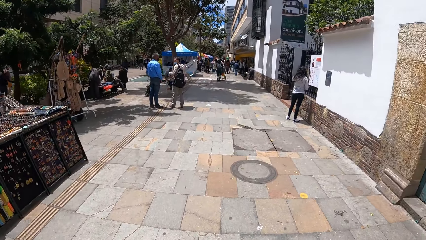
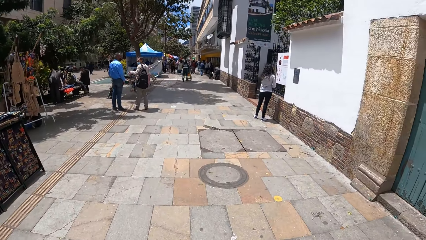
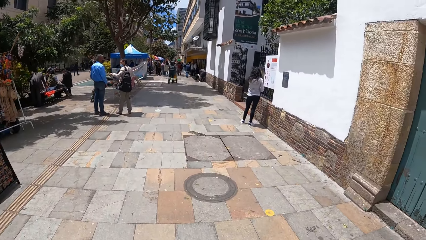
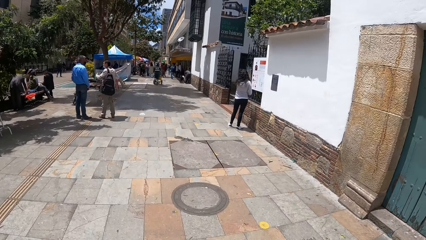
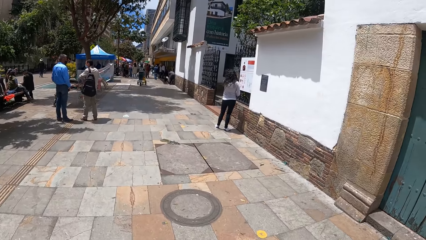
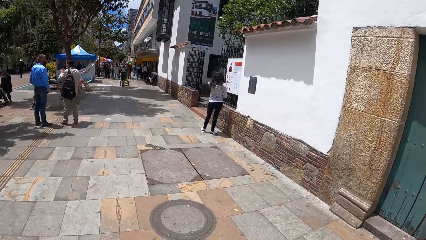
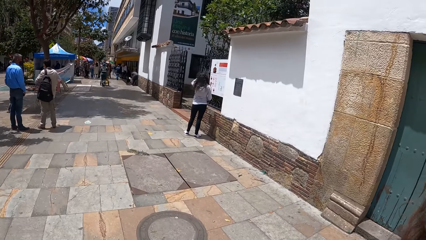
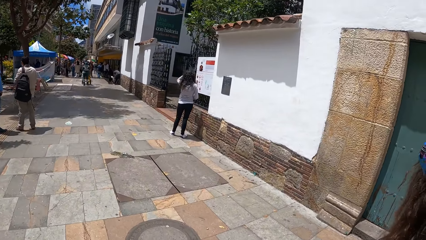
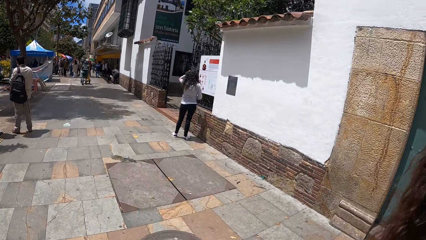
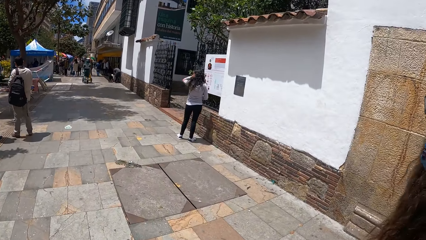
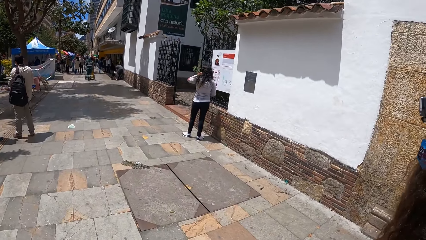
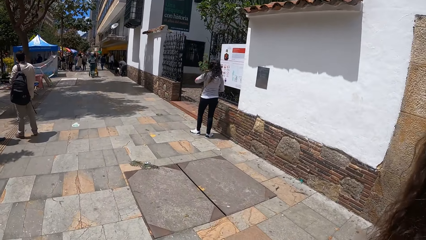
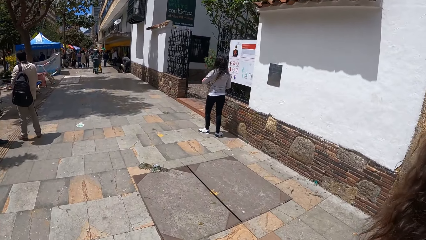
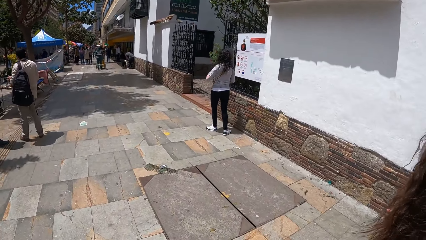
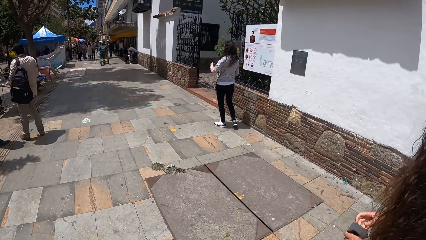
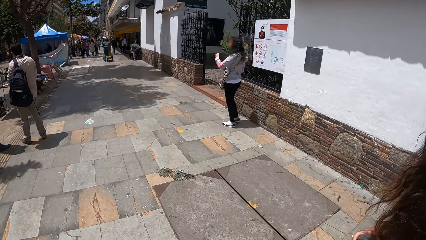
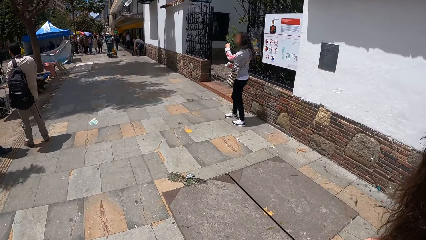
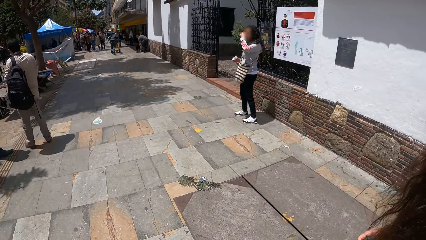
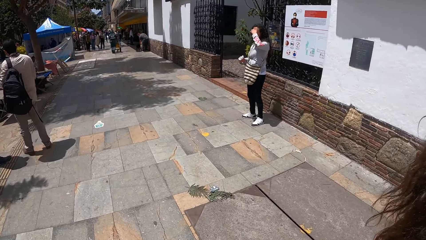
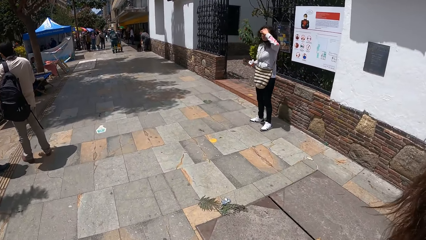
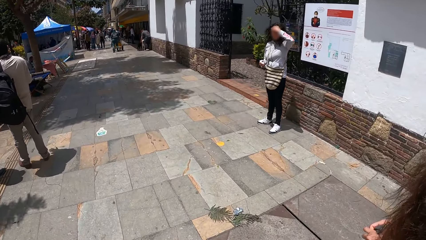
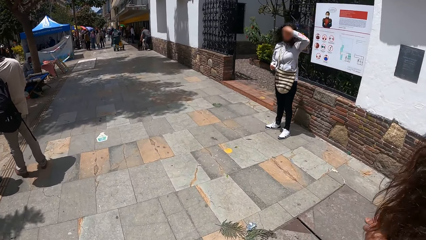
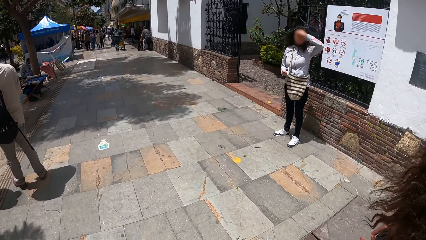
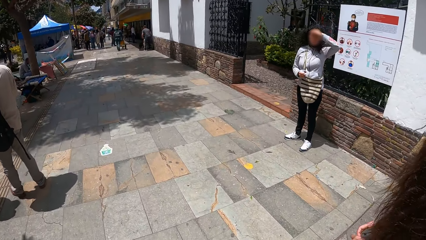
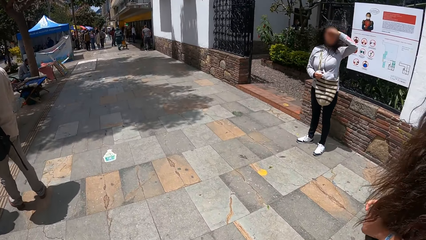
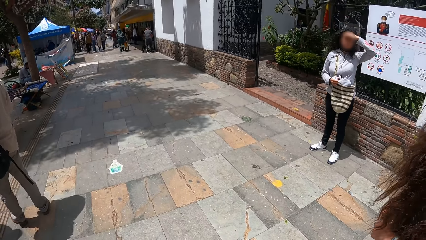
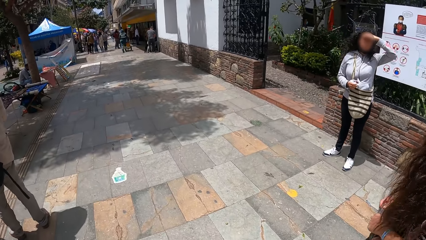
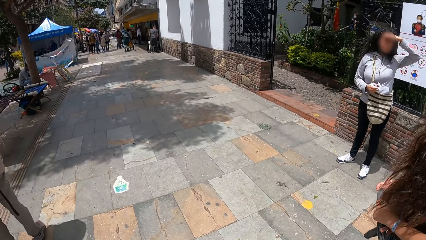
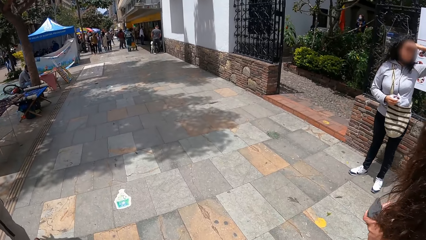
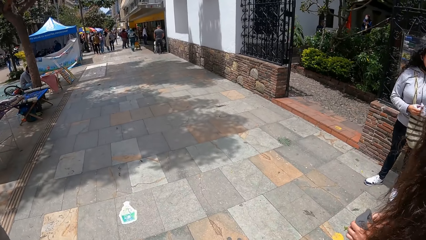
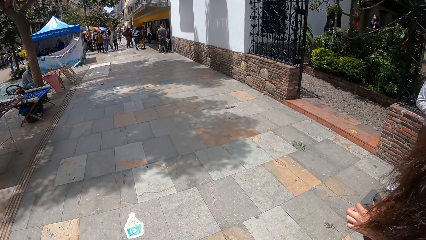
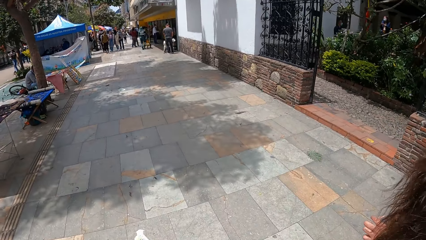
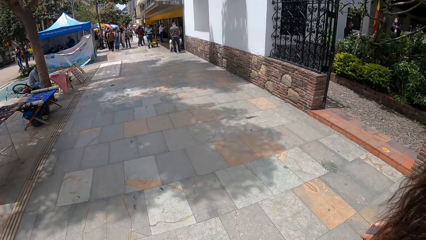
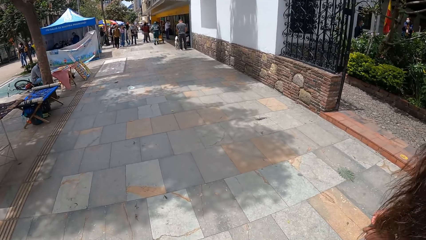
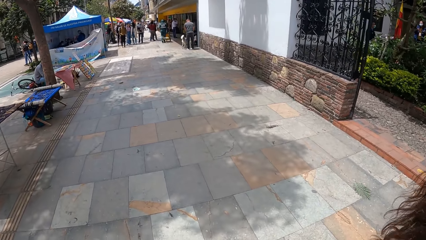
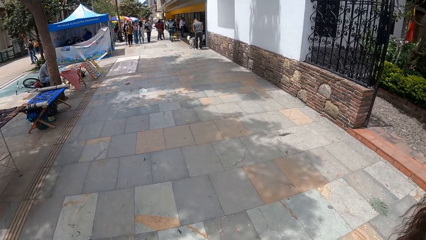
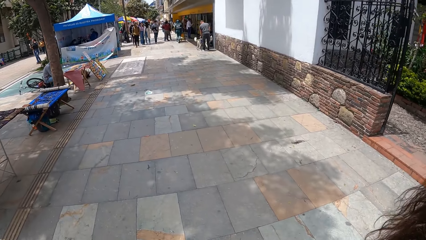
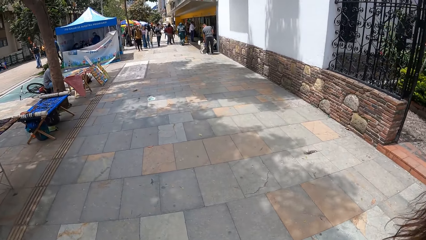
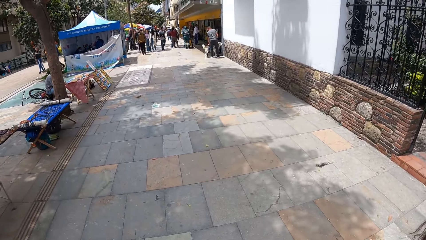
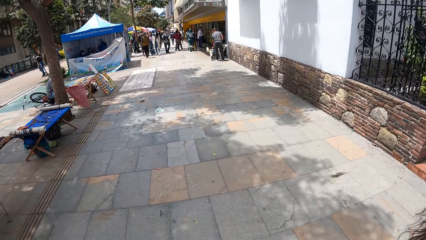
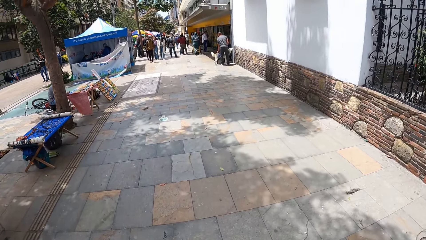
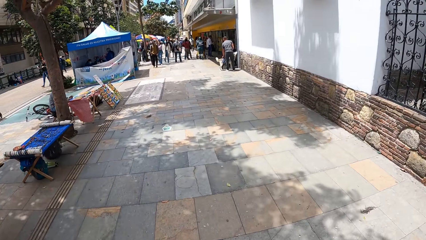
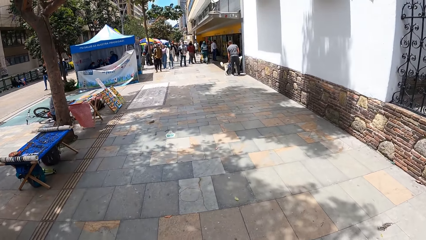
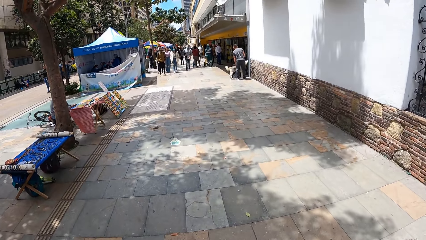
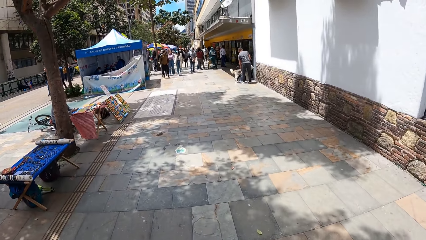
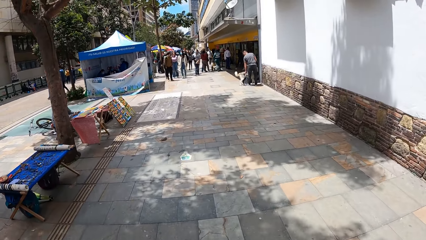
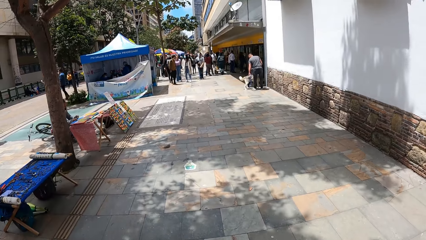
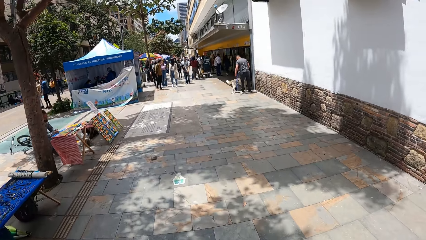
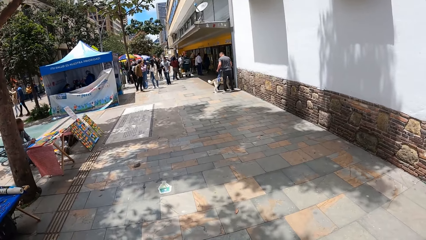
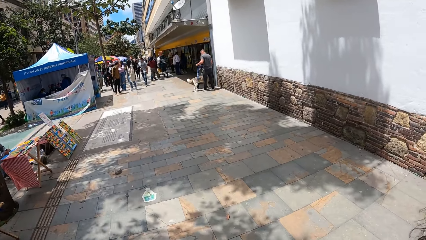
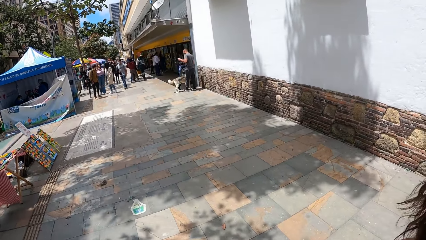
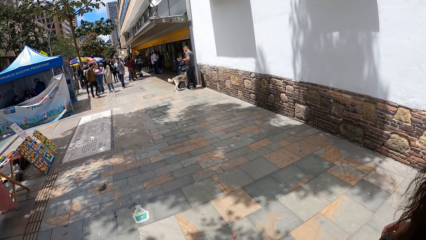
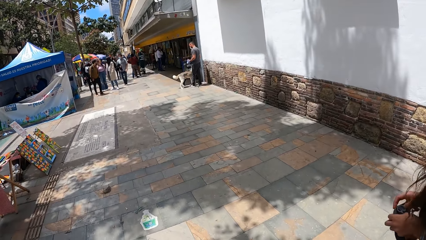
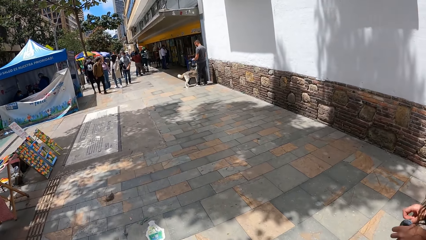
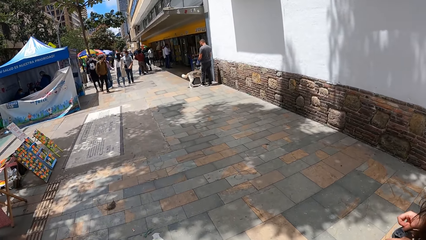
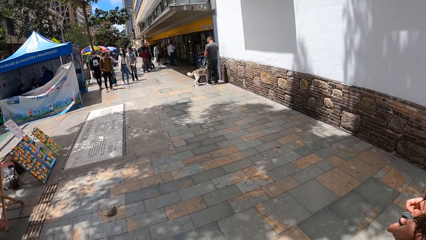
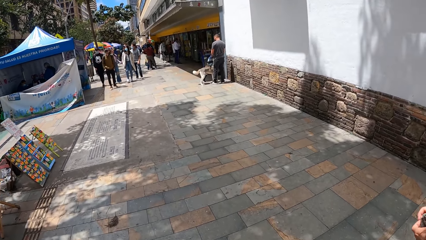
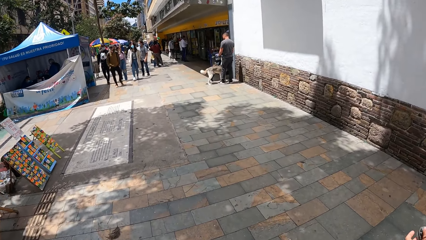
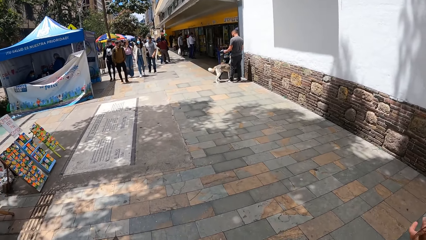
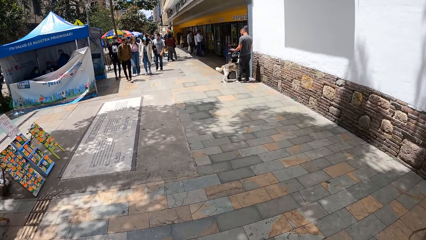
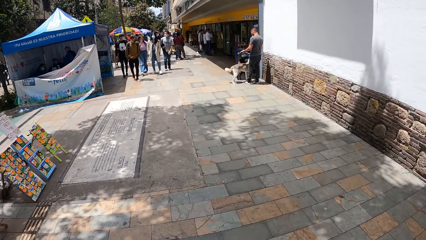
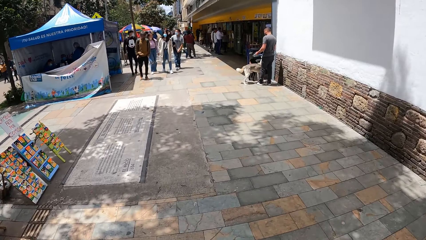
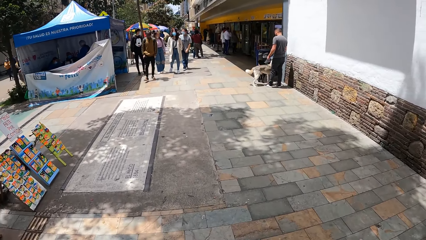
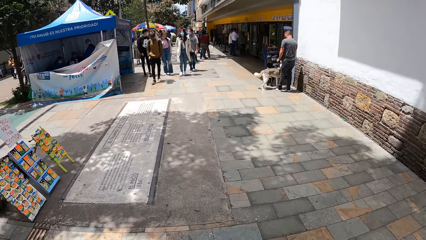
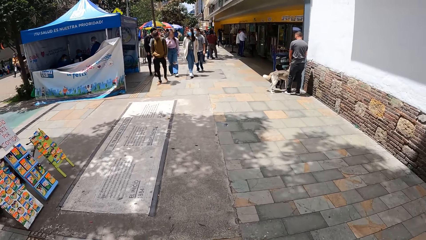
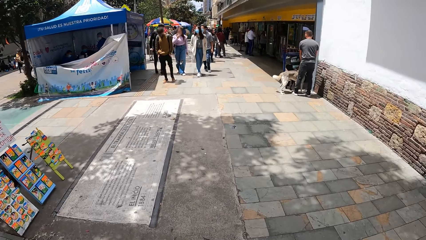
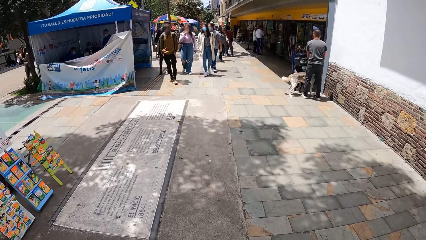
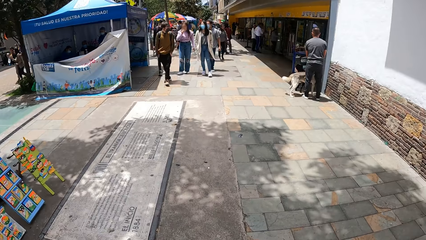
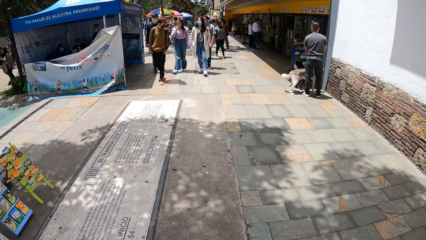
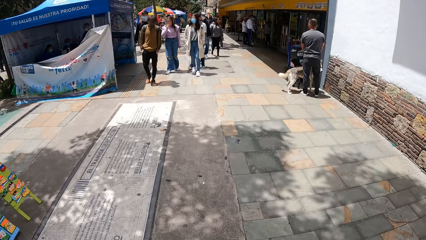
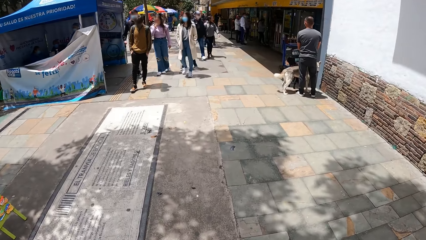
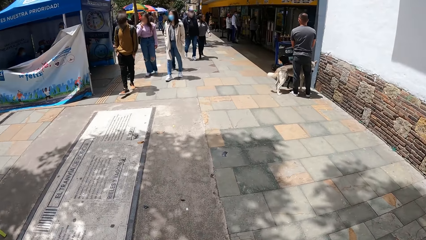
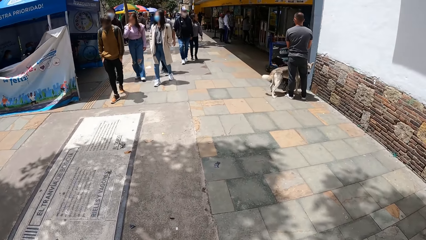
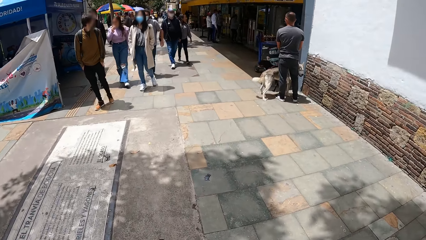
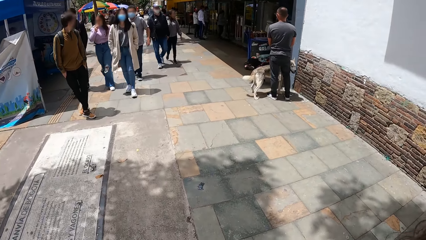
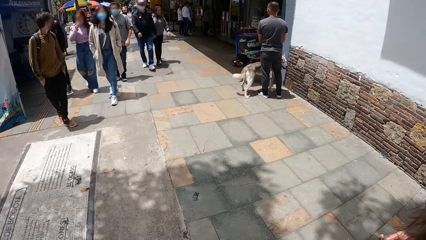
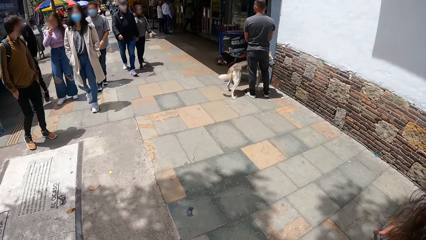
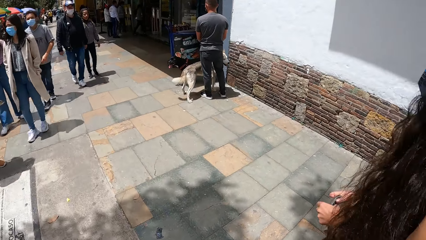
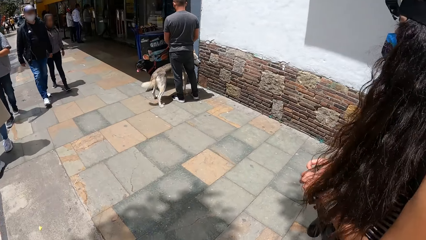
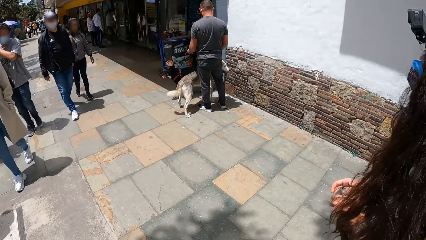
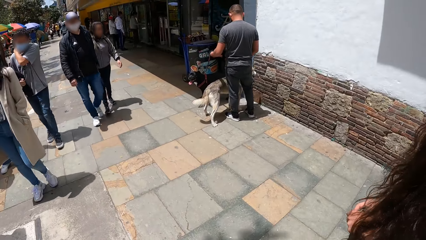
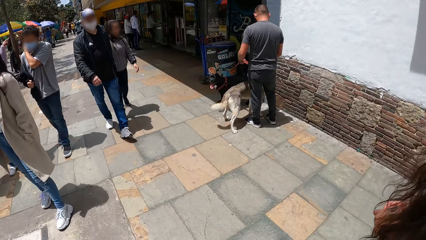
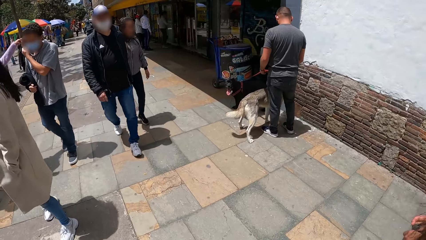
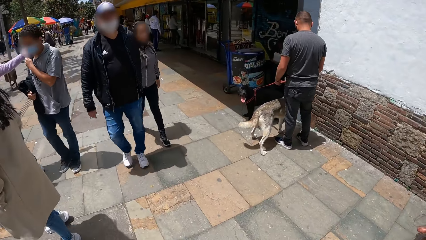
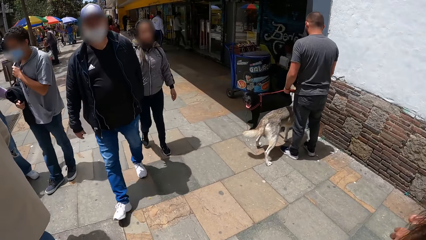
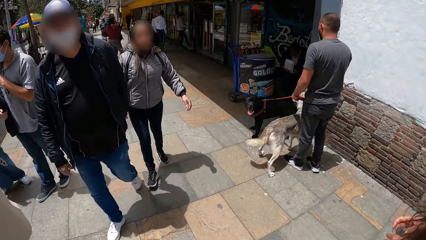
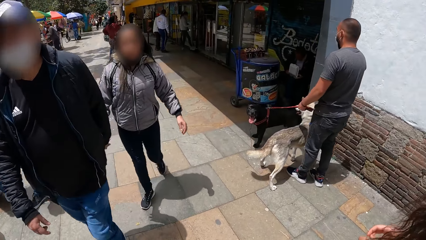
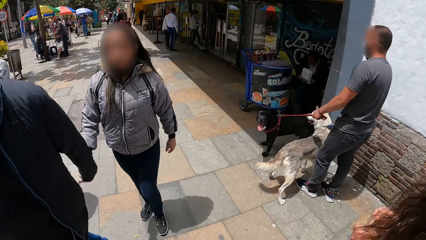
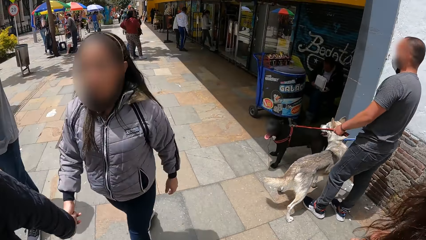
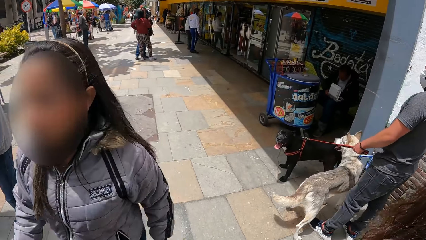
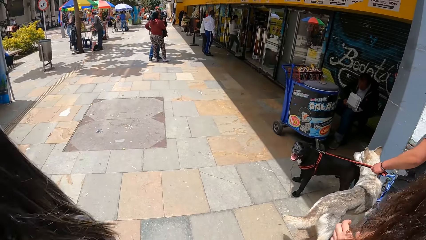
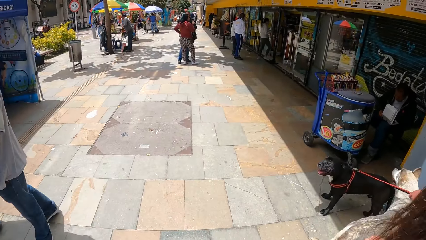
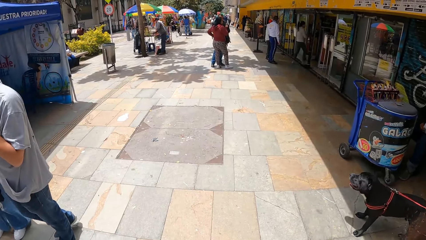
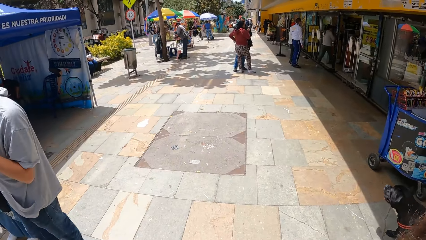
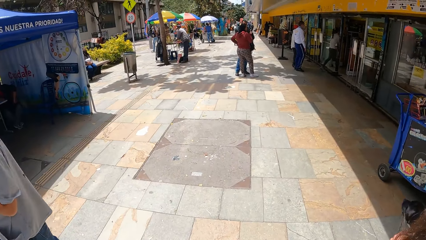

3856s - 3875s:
The woman fiddles with the sweater sleeve in both hands.
